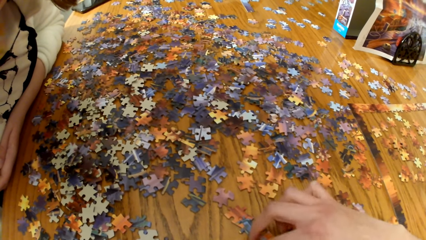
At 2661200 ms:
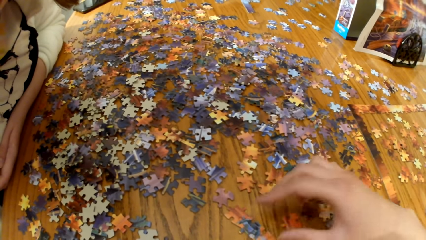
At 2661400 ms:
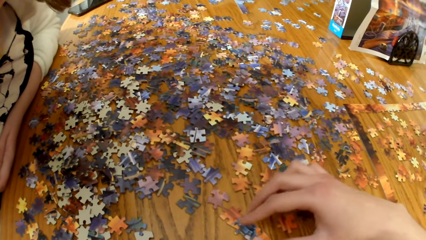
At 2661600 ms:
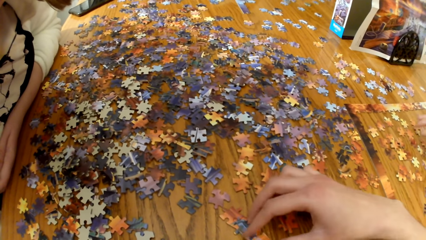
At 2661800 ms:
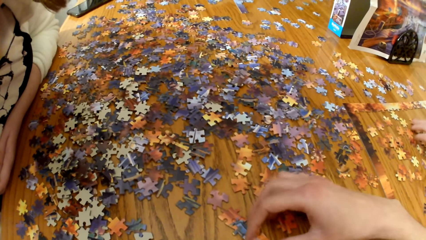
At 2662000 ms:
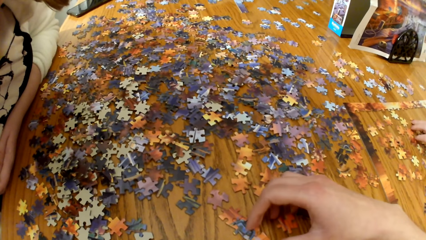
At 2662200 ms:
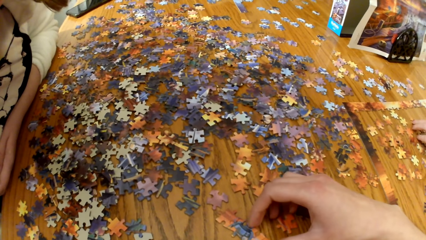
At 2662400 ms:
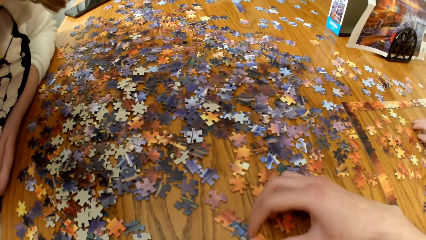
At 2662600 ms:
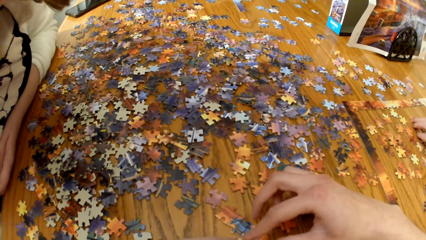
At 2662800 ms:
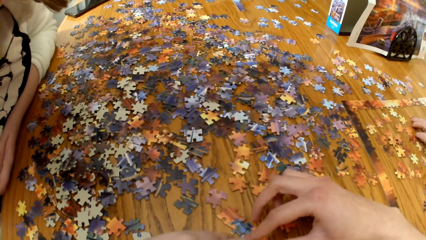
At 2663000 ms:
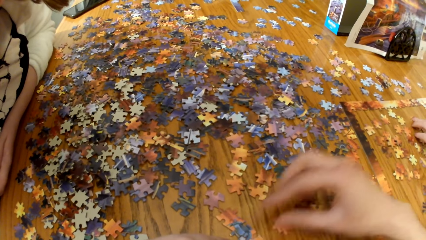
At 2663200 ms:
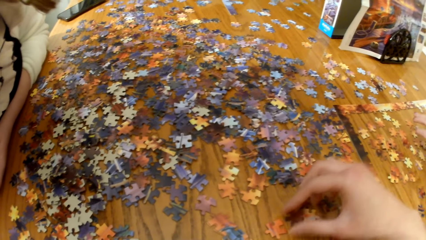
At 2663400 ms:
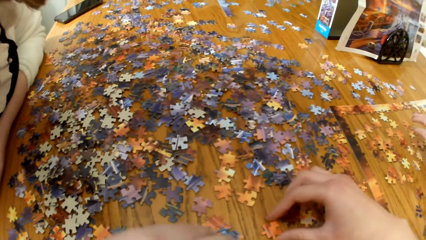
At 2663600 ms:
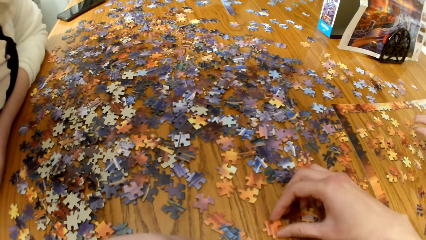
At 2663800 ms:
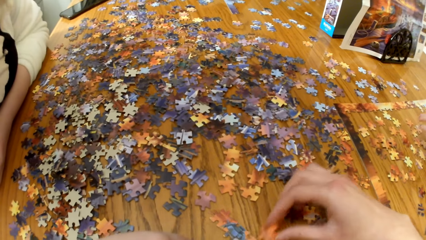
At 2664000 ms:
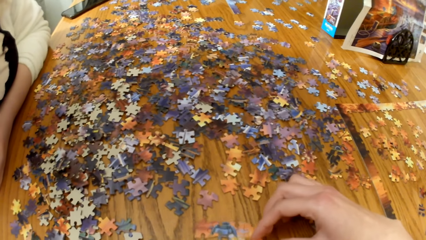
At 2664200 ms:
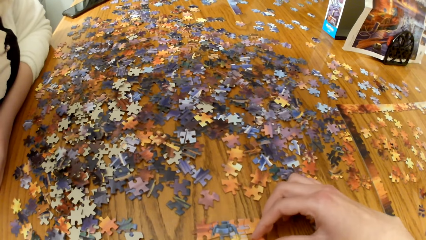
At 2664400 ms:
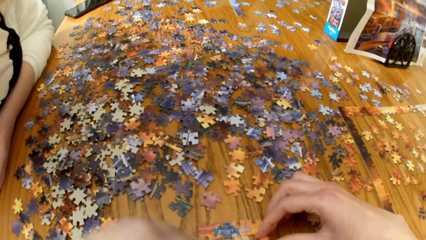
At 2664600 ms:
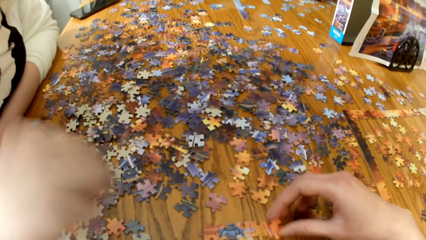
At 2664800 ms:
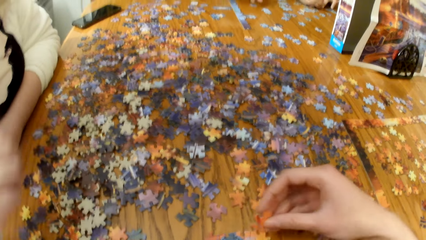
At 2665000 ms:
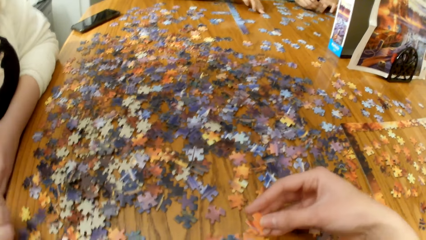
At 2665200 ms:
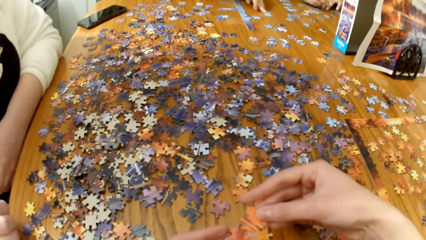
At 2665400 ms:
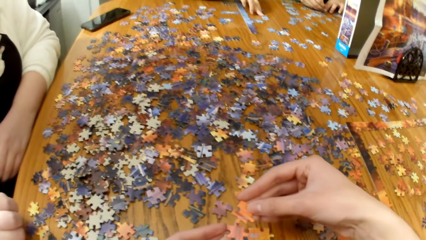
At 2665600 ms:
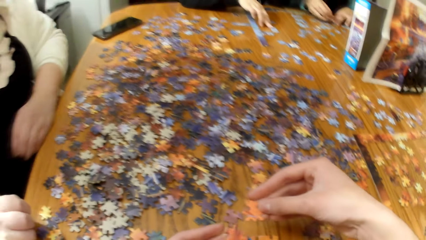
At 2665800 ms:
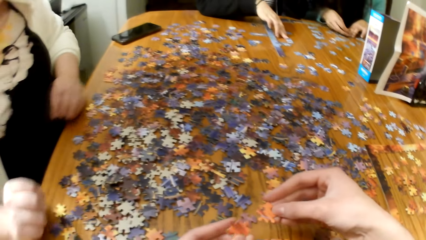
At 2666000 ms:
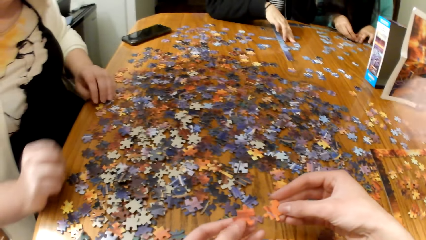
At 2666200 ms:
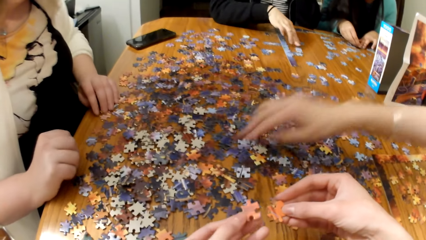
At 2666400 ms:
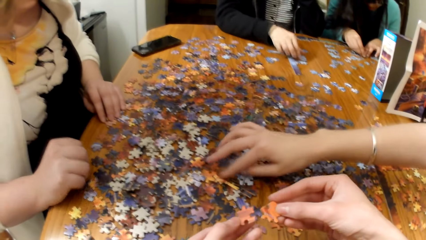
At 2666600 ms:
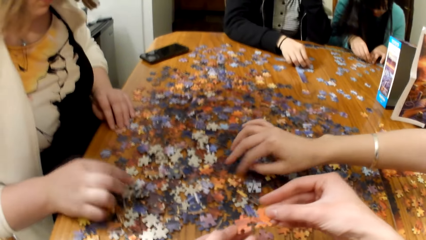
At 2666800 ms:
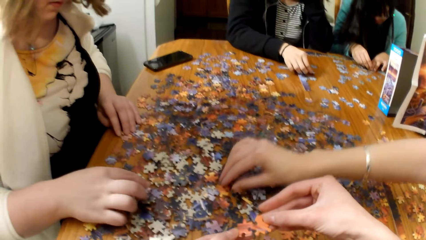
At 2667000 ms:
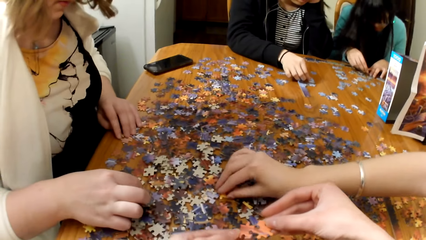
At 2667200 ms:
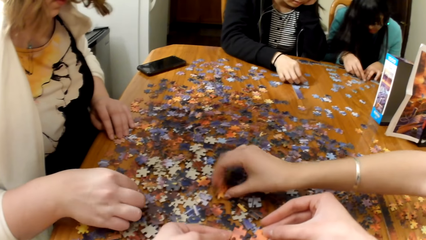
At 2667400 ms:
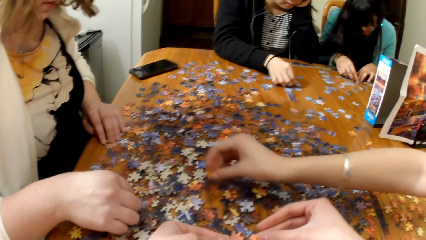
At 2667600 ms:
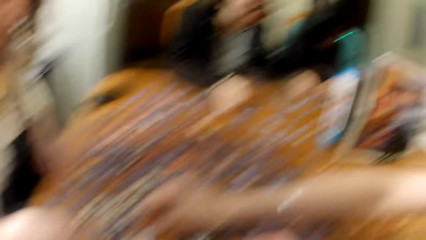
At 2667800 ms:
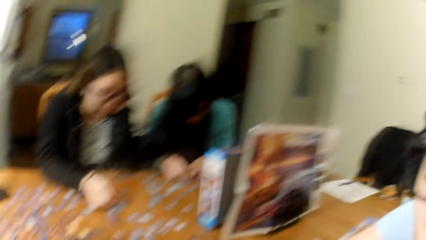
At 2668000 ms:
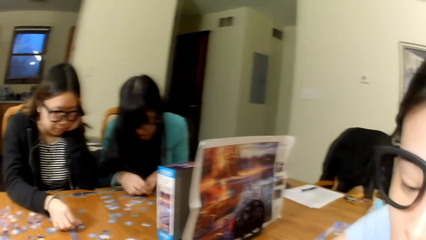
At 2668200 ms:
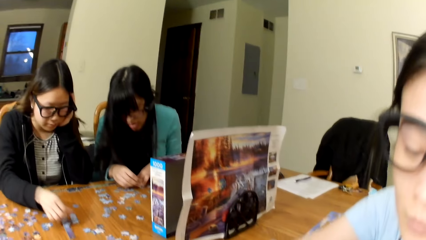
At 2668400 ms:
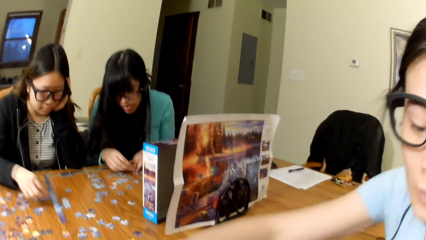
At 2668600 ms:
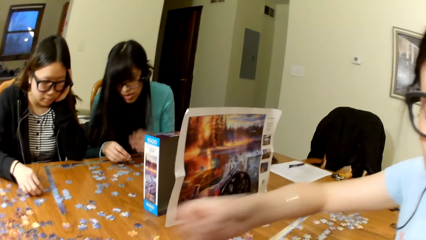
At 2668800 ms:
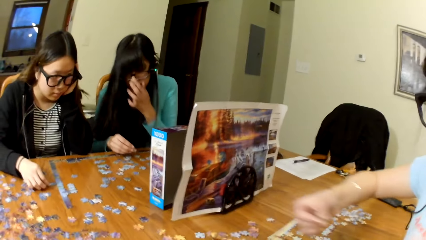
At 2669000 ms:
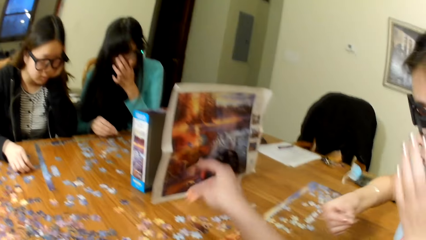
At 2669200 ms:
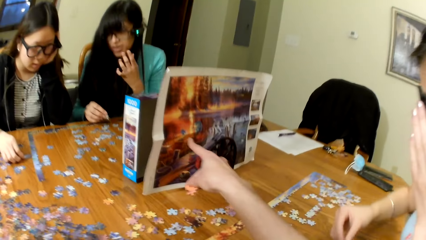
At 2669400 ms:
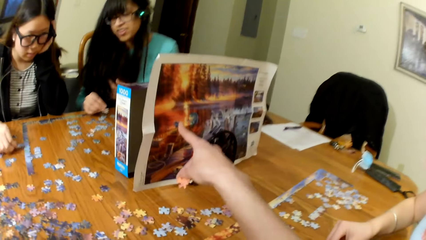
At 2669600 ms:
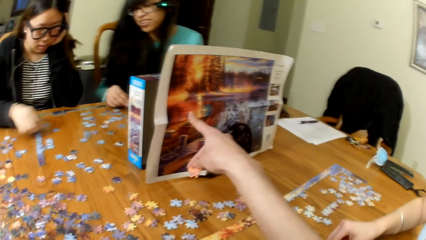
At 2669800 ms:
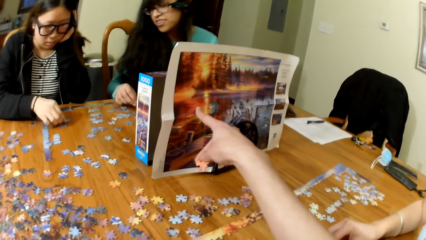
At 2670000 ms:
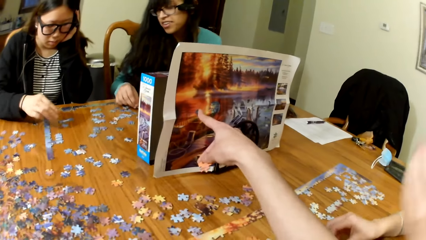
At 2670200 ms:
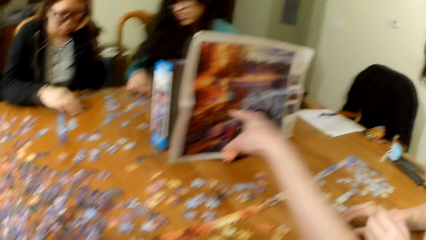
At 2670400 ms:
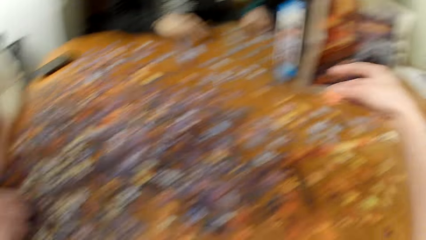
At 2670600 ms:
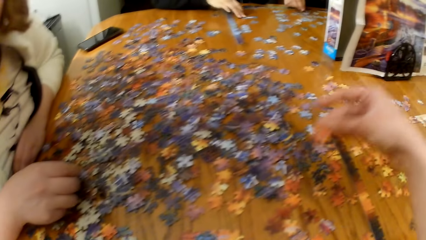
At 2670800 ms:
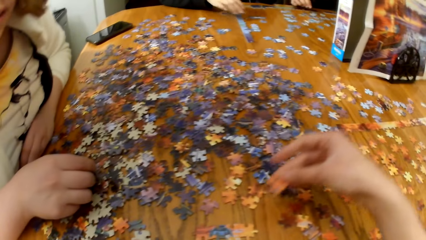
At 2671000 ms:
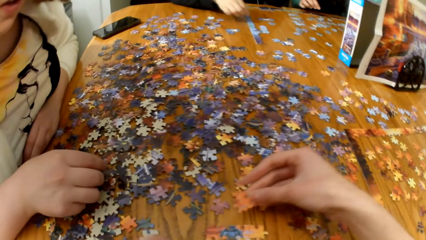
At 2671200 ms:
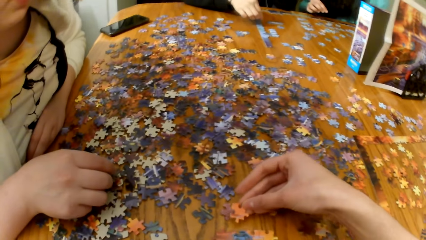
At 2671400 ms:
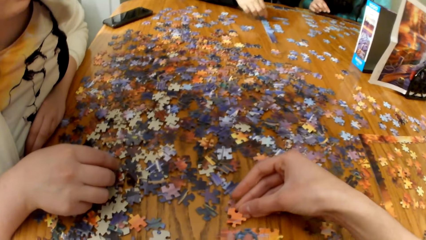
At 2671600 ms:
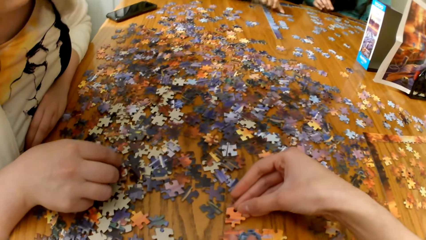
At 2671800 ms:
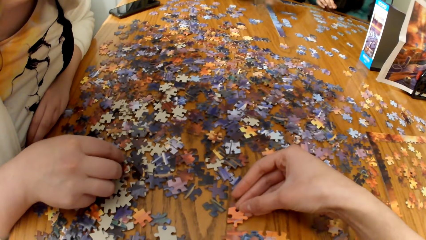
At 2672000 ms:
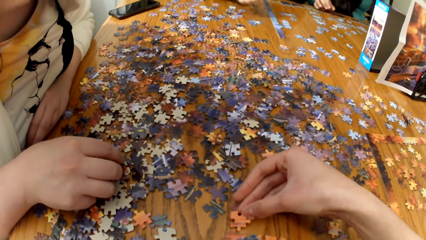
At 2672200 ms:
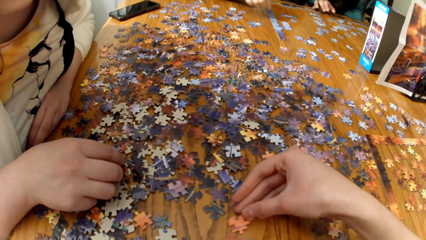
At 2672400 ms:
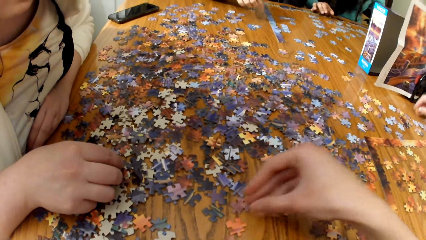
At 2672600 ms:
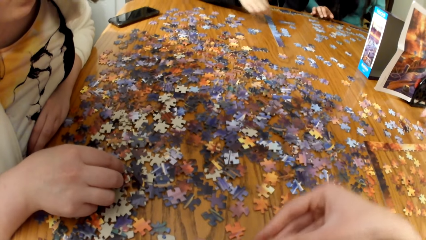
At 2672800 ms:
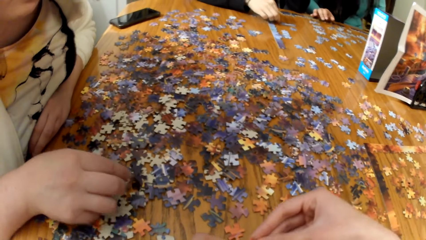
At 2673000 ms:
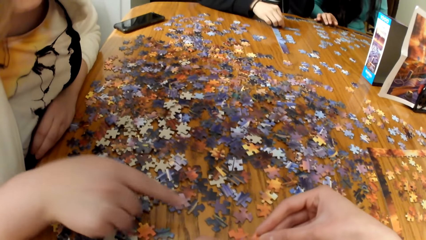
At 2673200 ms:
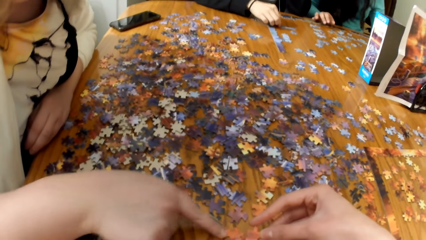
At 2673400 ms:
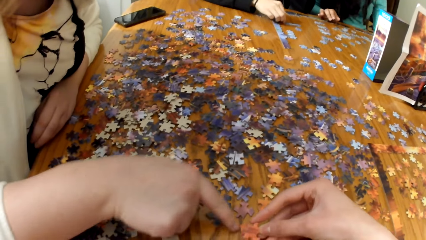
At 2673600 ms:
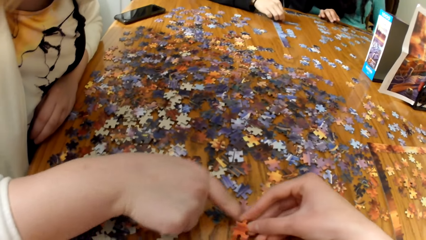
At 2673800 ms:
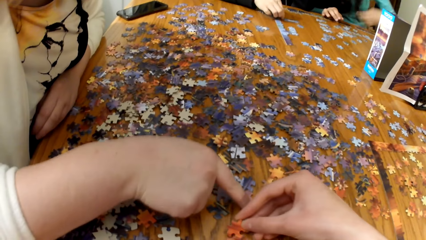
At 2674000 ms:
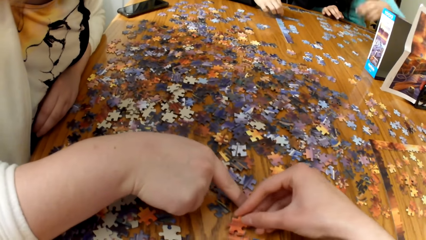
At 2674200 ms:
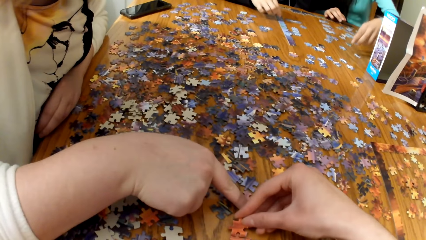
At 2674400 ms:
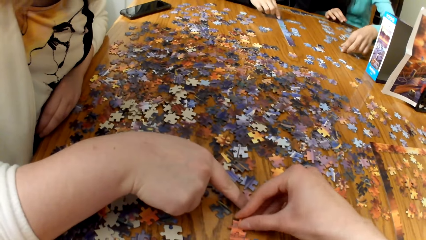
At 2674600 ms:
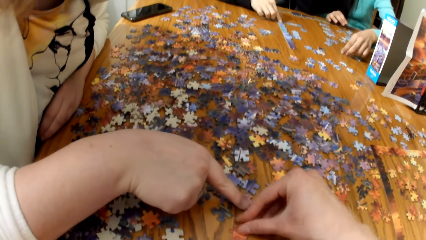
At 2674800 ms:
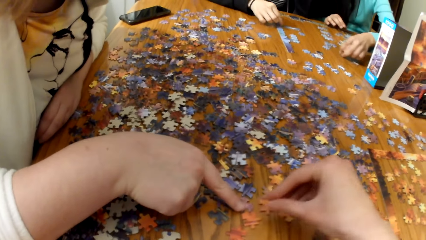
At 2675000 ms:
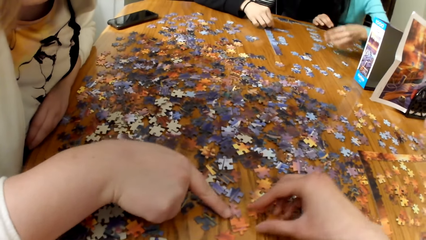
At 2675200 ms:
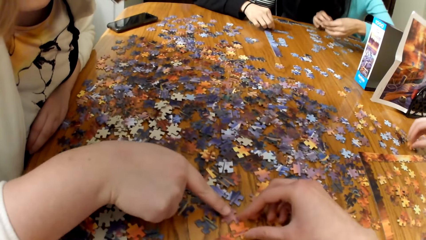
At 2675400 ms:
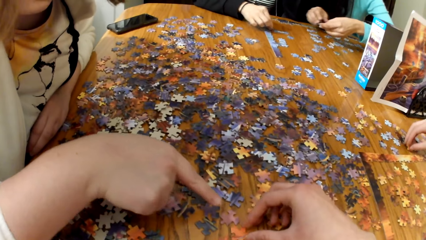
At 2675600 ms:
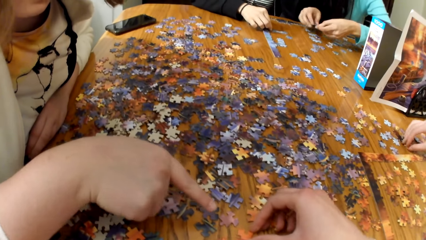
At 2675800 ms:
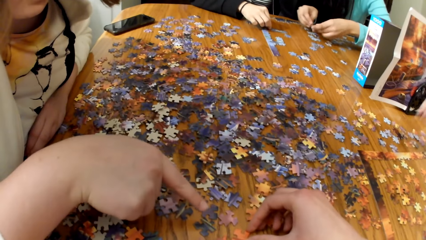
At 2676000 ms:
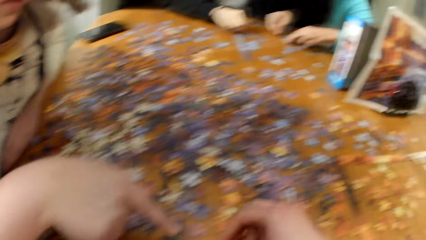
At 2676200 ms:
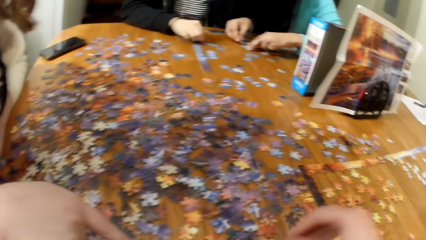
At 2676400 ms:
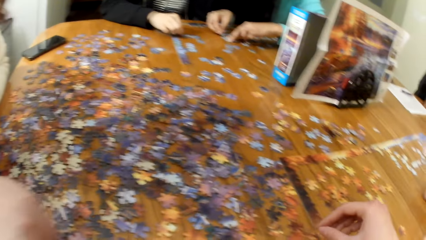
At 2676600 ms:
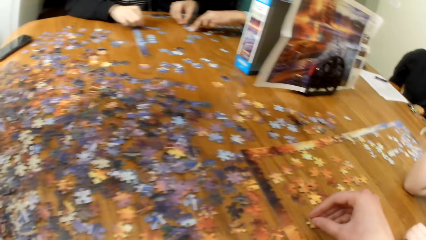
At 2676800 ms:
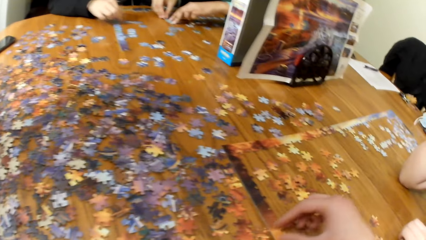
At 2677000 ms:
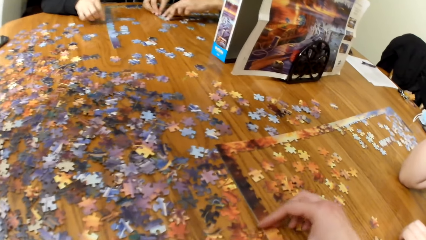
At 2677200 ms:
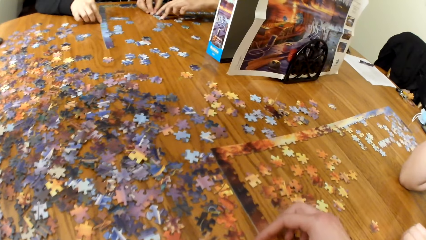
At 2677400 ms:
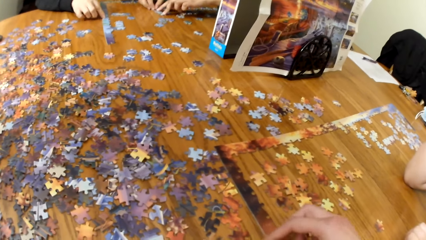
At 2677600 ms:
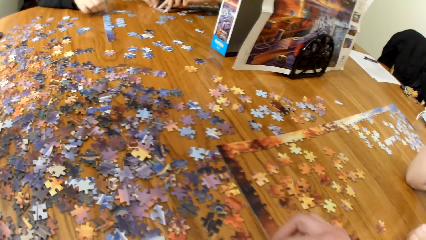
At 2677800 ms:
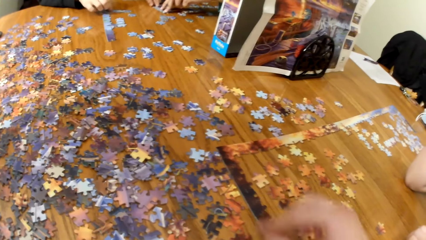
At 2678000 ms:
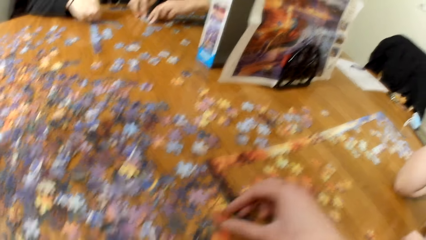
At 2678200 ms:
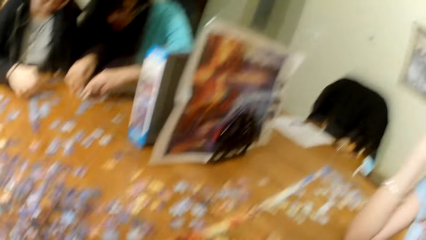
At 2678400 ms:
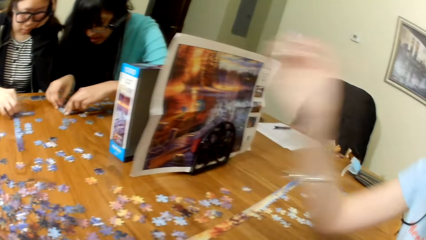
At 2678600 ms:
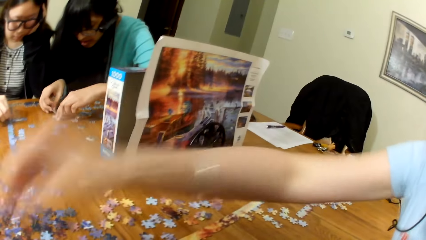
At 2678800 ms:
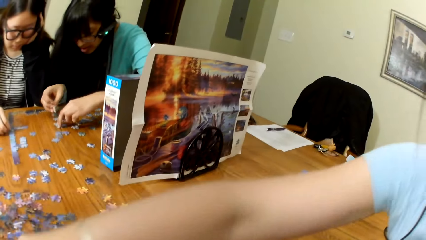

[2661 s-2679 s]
The camera wearer arranges the puzzle piece. A lady picks up the puzzle piece. Another lady picks up the puzzle piece. The camera wearer points at the puzzle board. They place the puzzle piece on the table. They look for puzzle pieces. They arrange the puzzle piece on the table. A woman looks for the puzzle.
